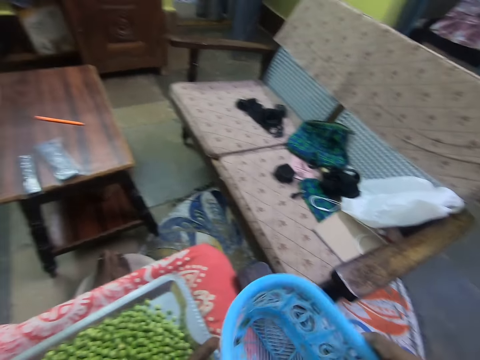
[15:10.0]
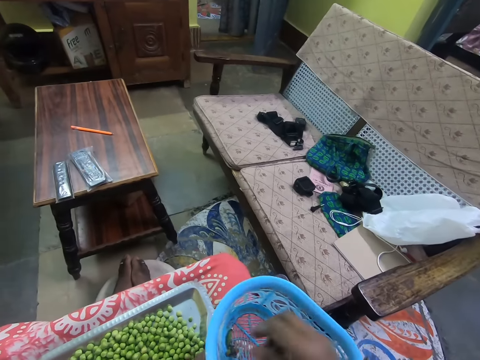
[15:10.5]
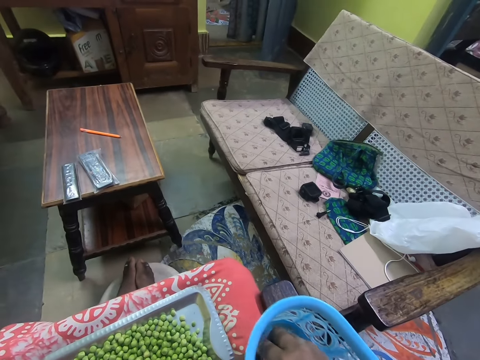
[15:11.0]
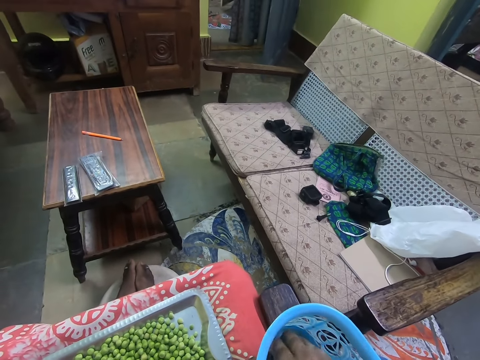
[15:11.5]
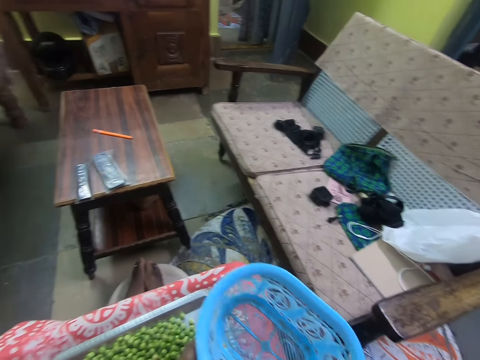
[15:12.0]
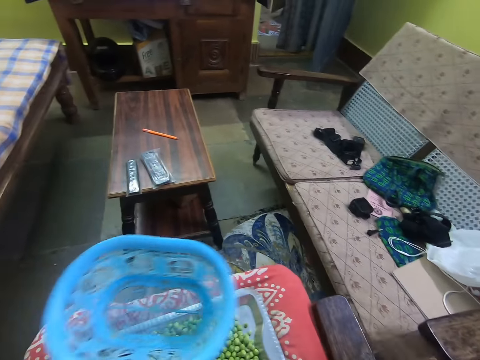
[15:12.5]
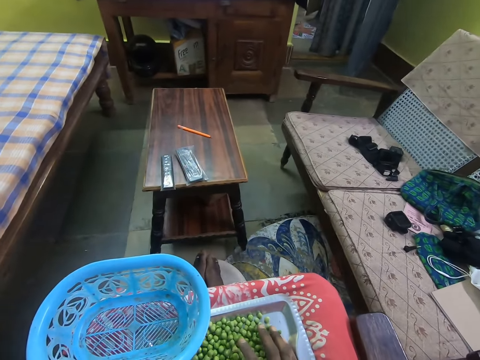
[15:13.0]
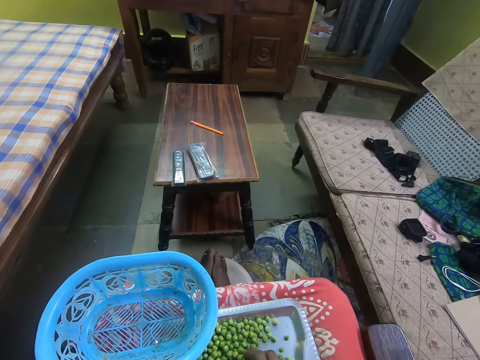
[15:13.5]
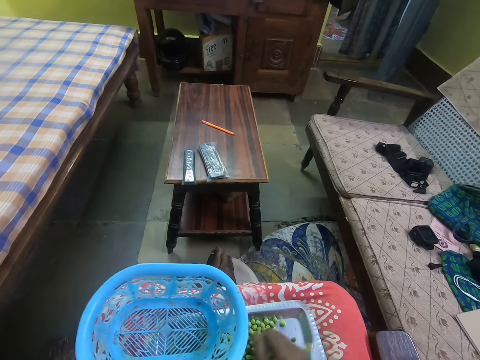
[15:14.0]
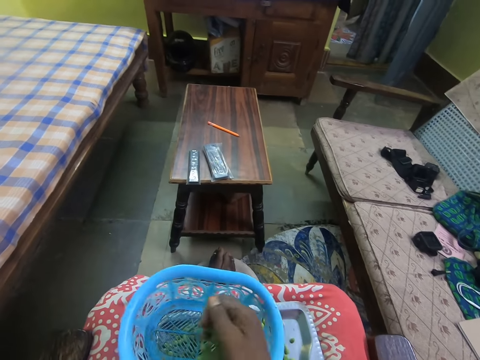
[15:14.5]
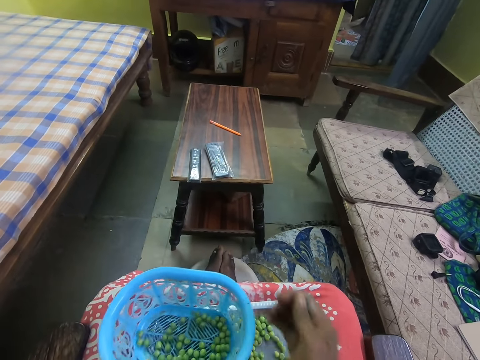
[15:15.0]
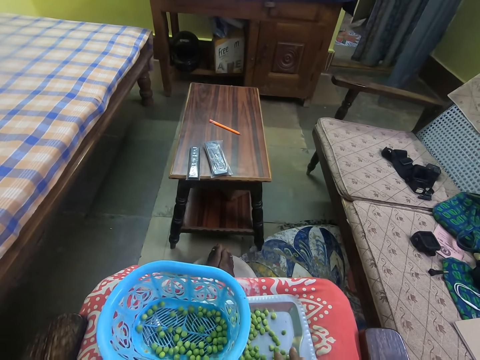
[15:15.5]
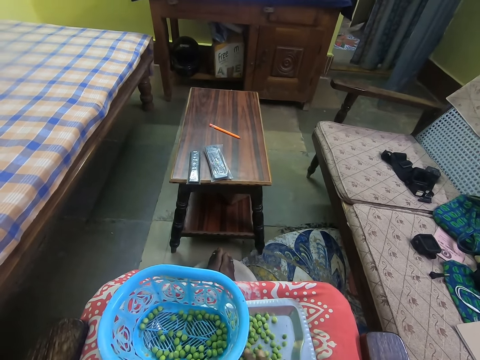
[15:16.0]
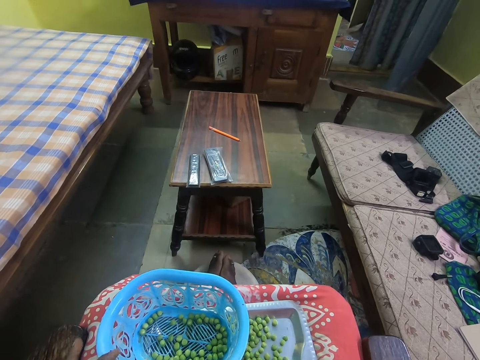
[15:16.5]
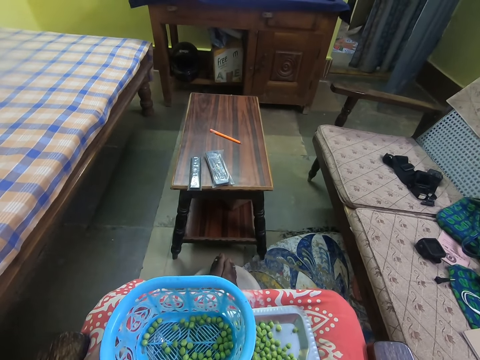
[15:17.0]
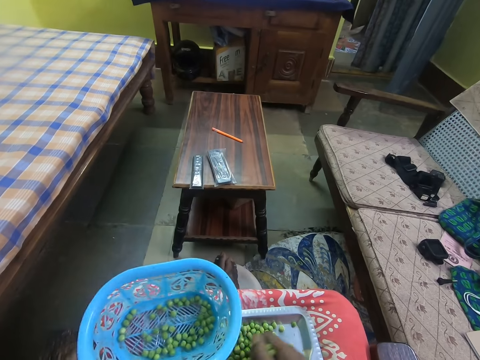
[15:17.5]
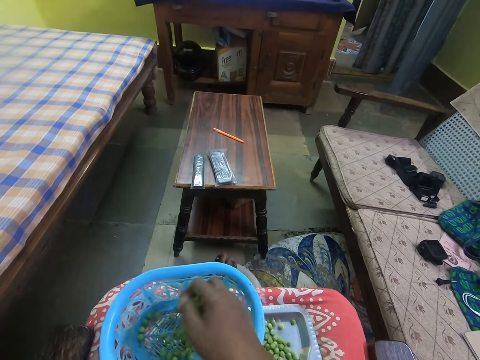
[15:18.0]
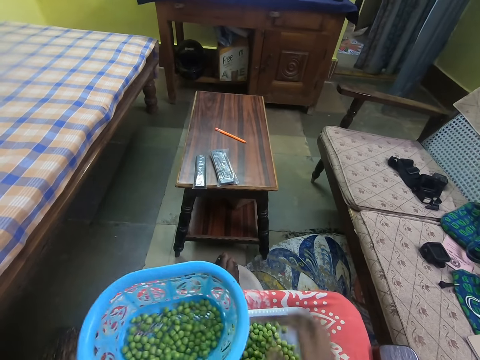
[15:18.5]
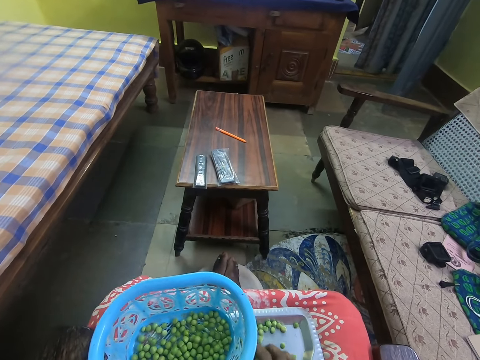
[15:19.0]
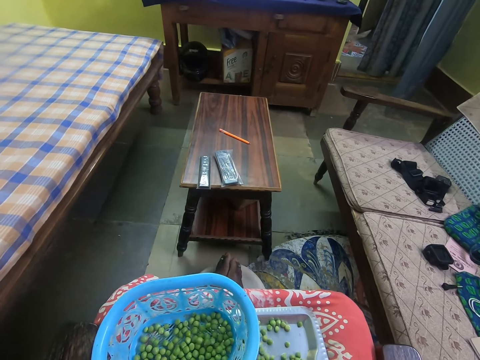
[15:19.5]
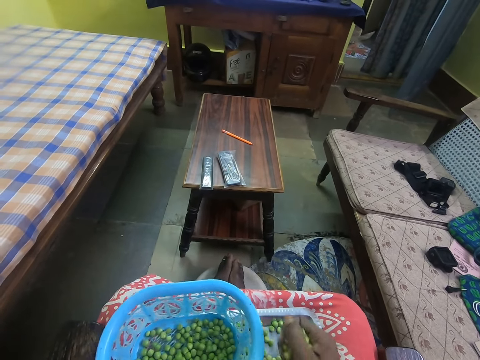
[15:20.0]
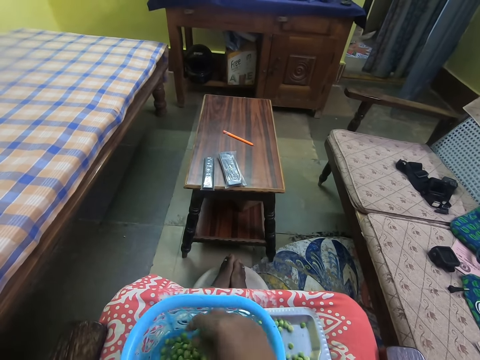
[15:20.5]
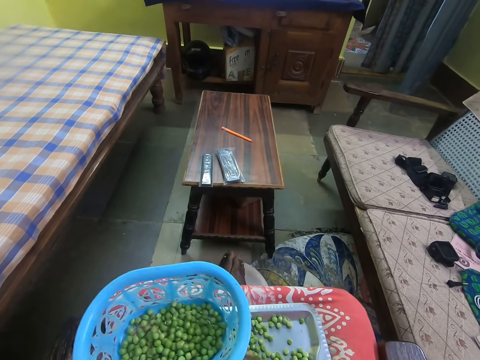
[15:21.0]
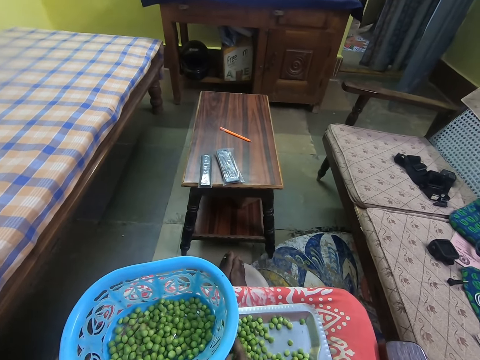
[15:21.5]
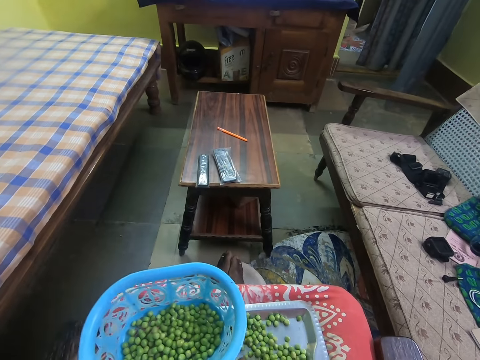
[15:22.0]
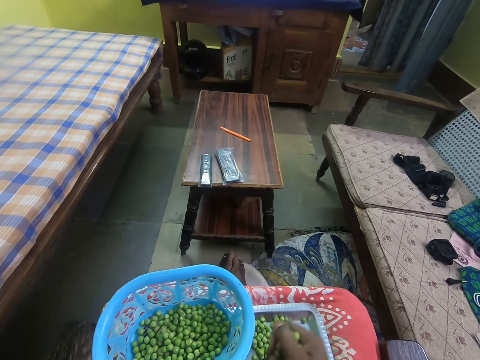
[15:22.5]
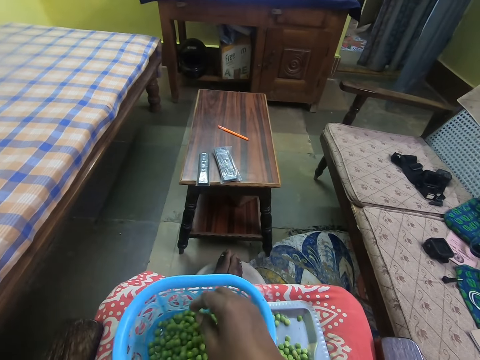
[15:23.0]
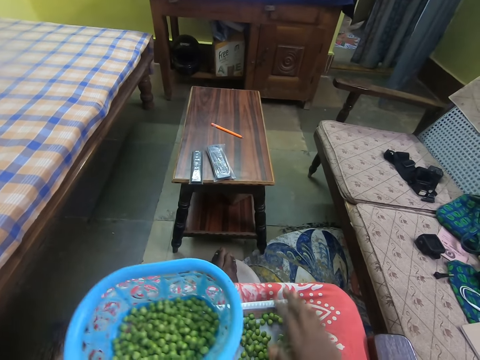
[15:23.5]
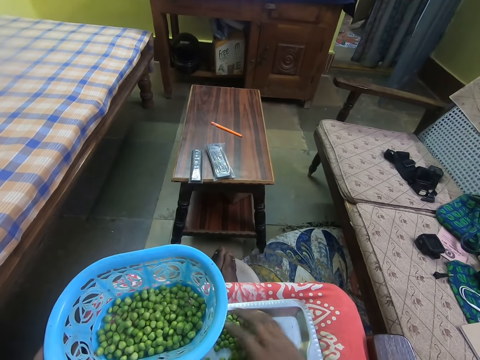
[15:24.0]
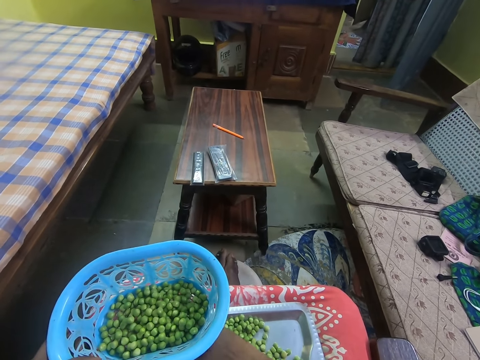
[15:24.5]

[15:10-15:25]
The camera wearer returns back a basket. They pick a bean coat from the basin. They pick the bean from the tray. They drop the beans in the basin. They collect green peas with hands into the basket. They pick the beans from the tray. They drop the beans in the basin. They lift up the basket with the left hand. They pick the beans from the basin. They drop the beans in the tray. They collect green peas with hands into the basket. They pick the beans from the tray. They put the beans in the basin.

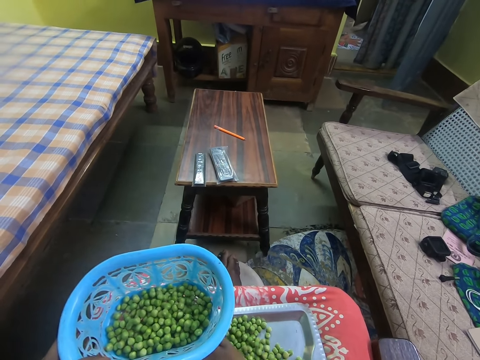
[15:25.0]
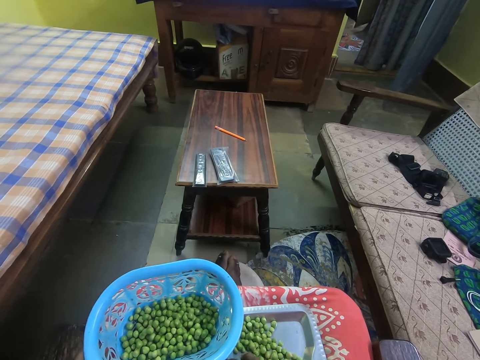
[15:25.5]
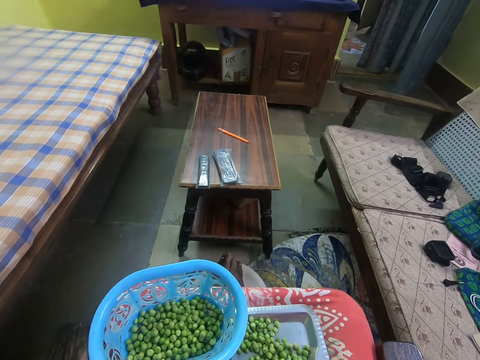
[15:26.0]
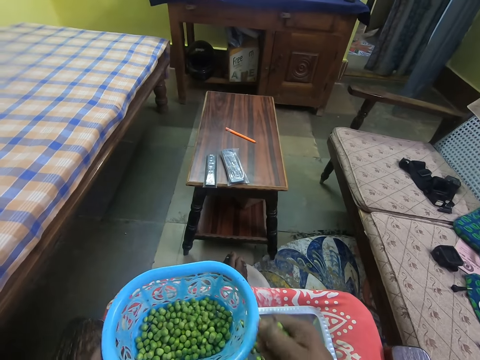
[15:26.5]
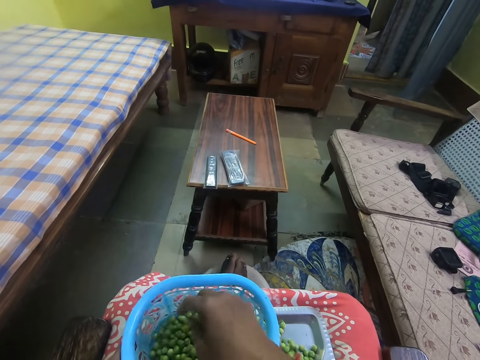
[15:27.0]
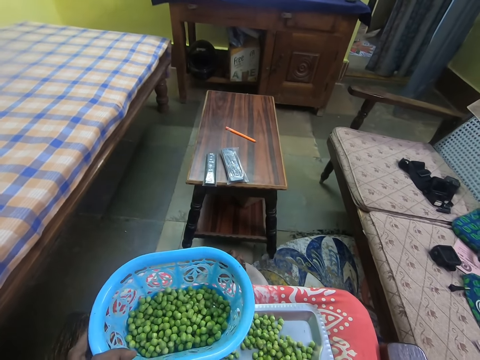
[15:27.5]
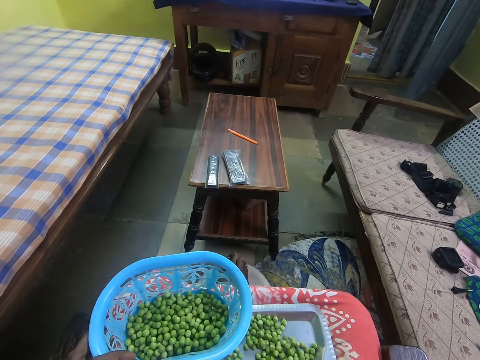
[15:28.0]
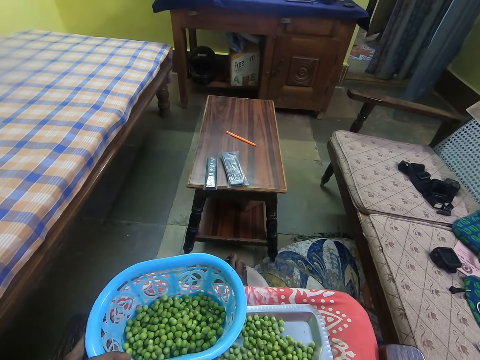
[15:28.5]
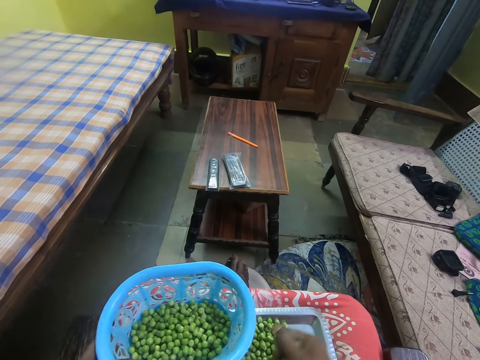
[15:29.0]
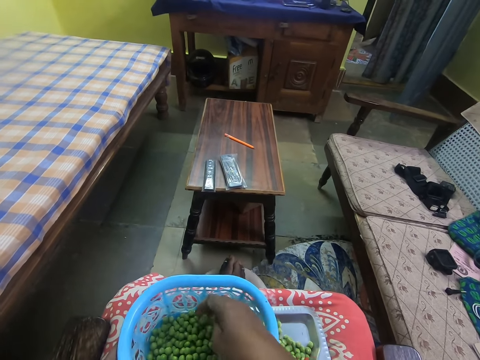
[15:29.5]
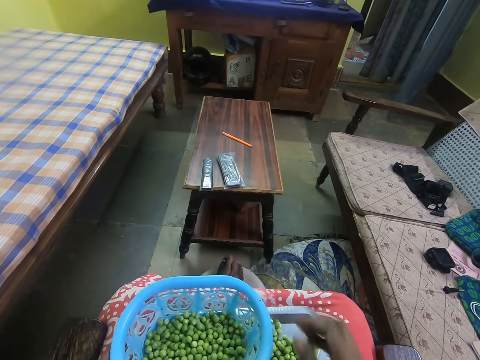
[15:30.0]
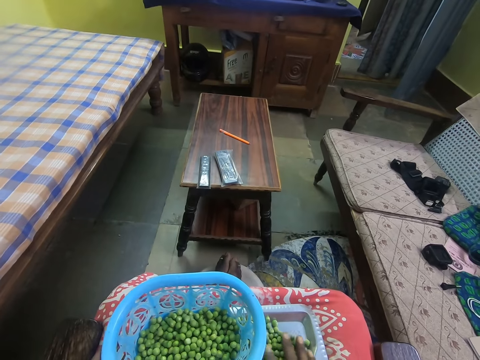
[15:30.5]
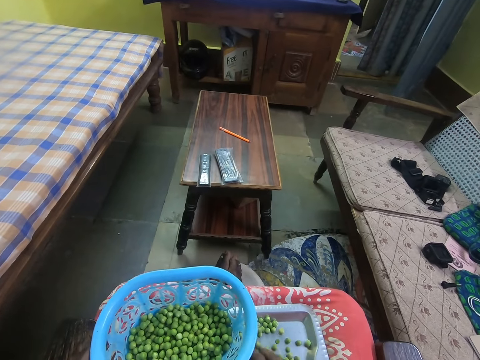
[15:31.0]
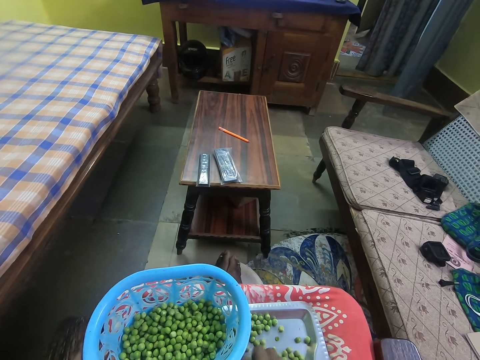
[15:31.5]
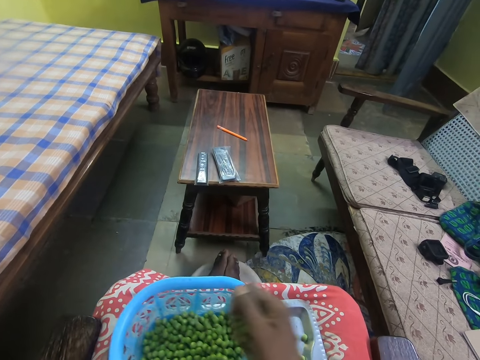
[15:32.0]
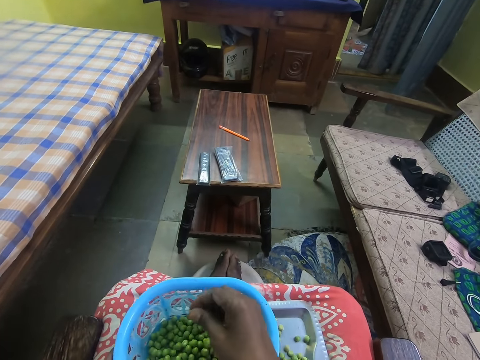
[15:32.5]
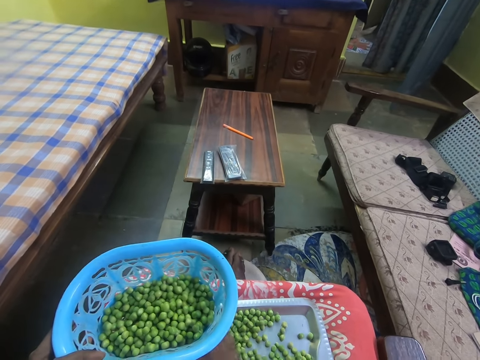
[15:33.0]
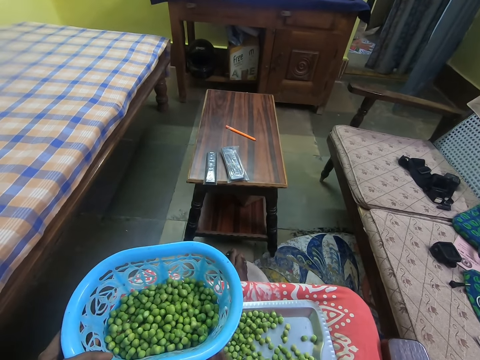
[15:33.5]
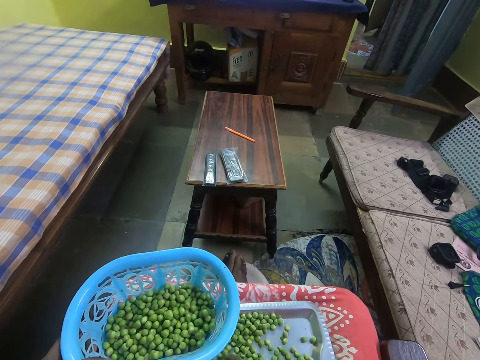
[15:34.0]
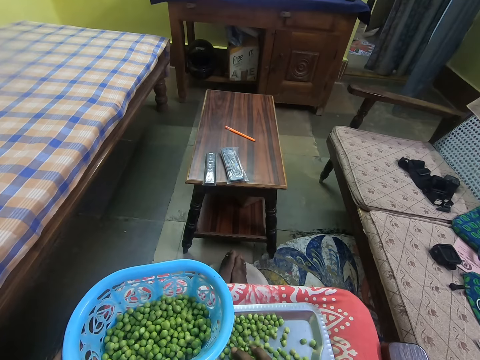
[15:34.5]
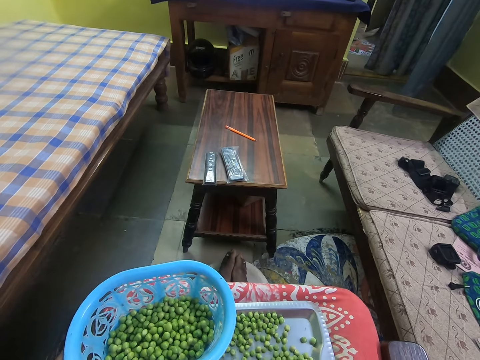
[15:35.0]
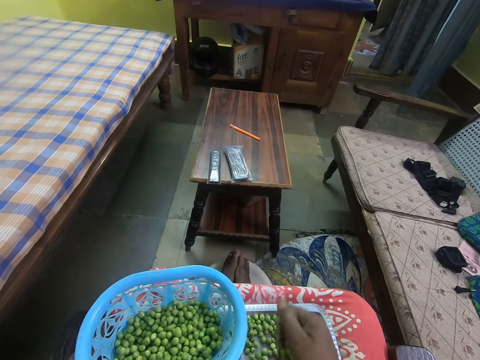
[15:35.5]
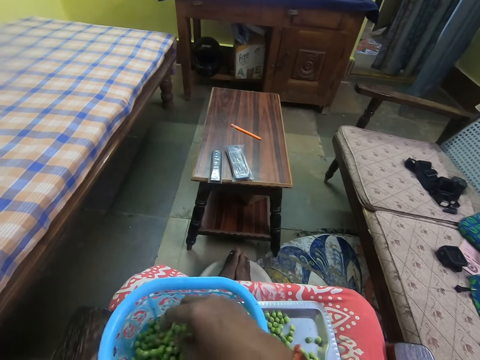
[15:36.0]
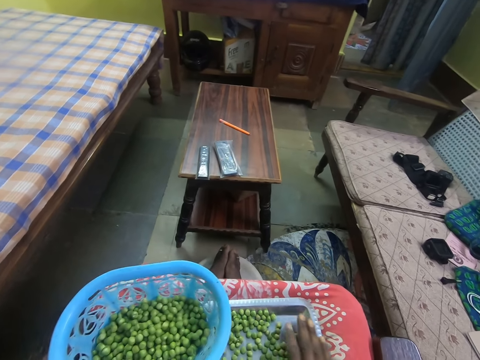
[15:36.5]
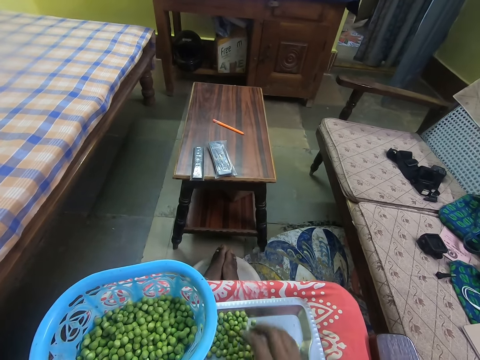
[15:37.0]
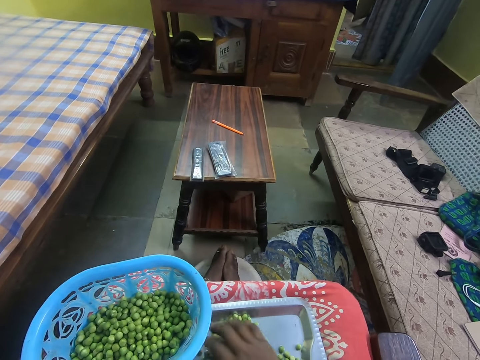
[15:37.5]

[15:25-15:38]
The camera wearer picks the beans from the tray. They put the beans from the basin. They look at a room. They pick the bean from the tray. They put the beans in the basin. They collect green peas with hands into a basket. They pick the beans from the tray. They put the beans in the basin. They pick the bean from the tray. They put the beans from the basin.
